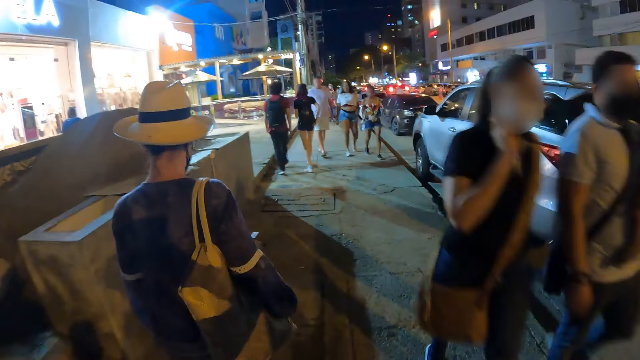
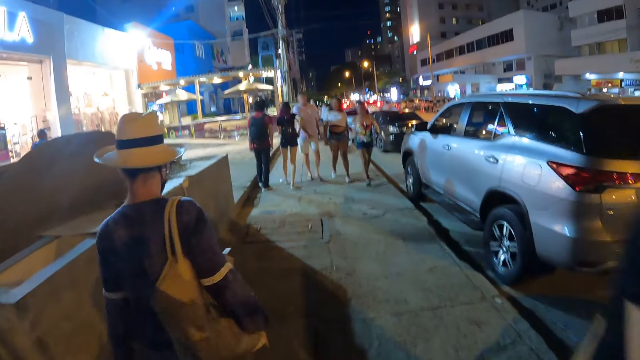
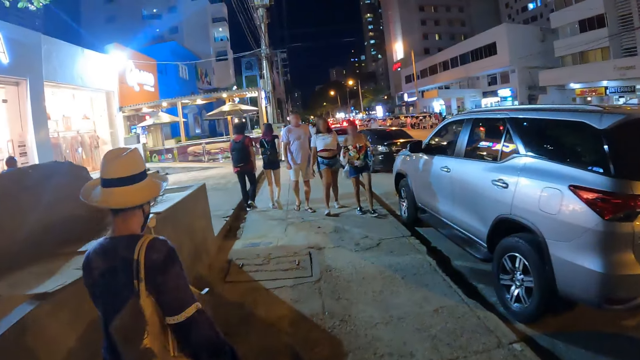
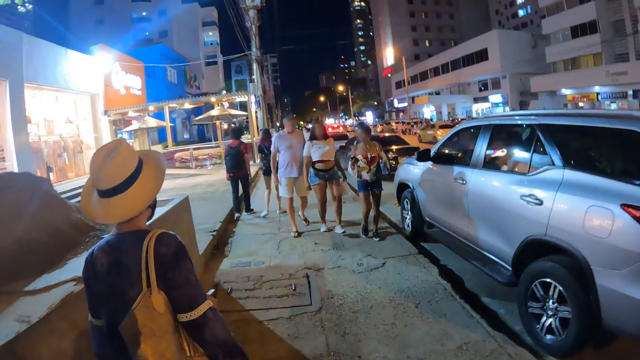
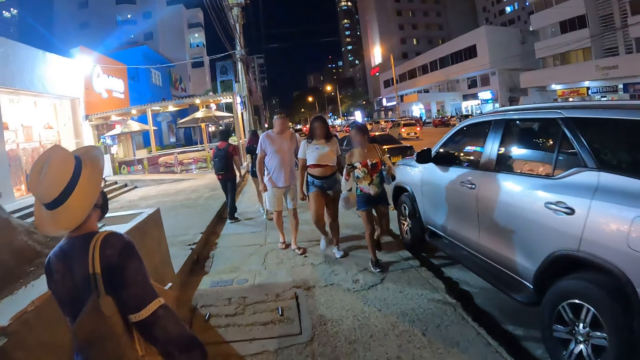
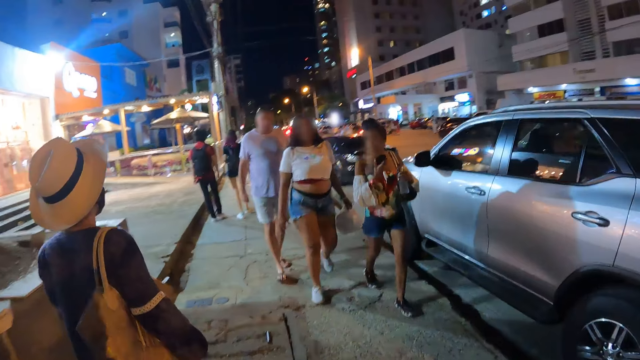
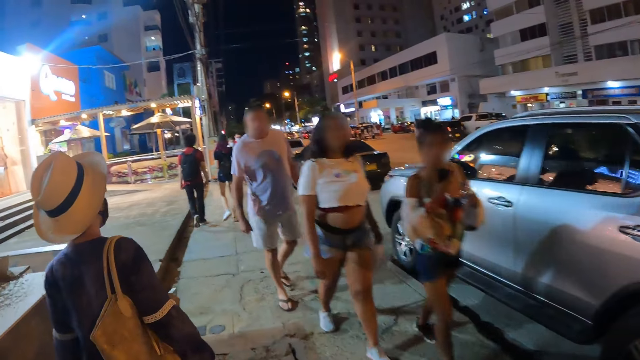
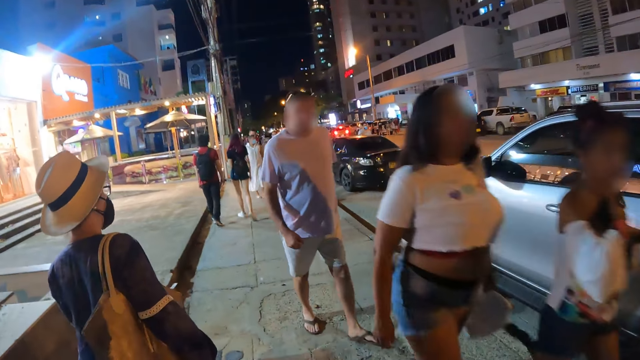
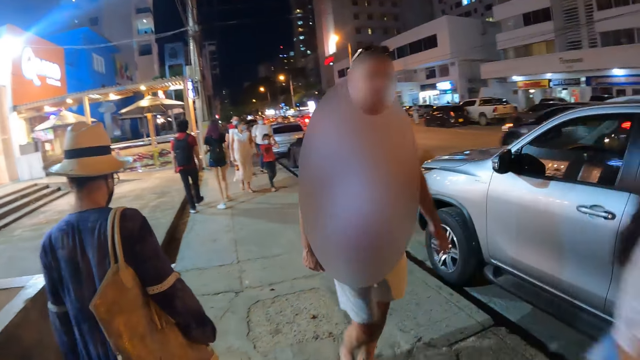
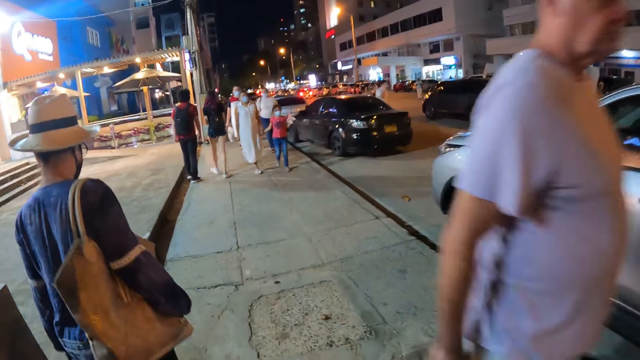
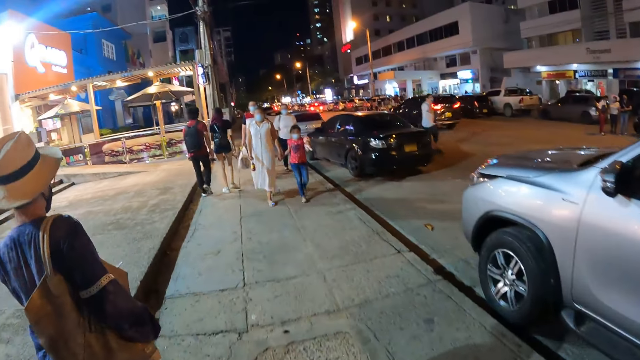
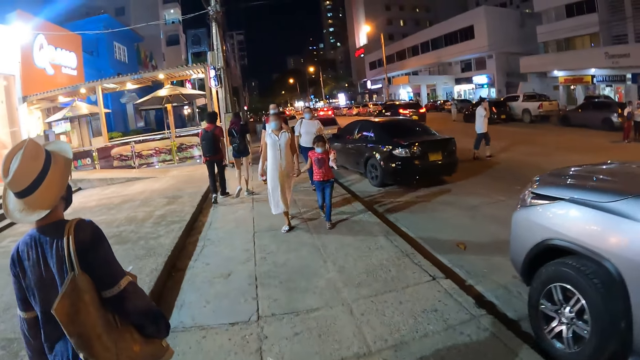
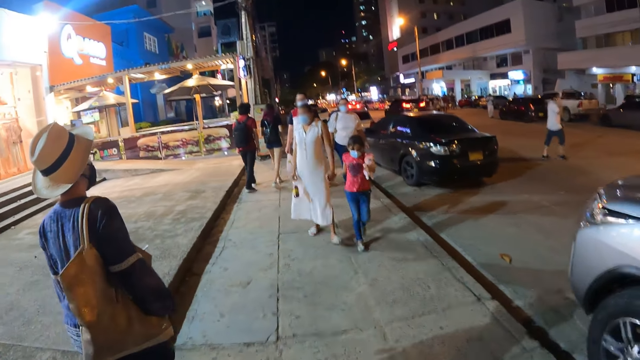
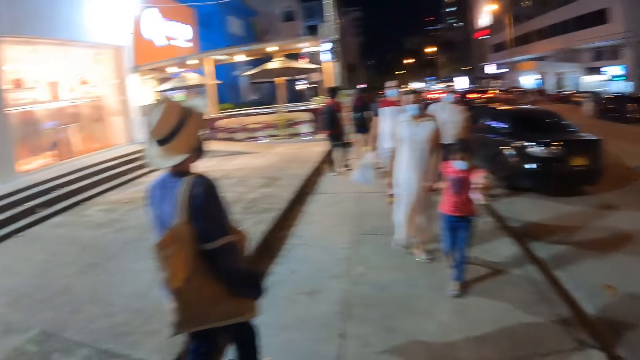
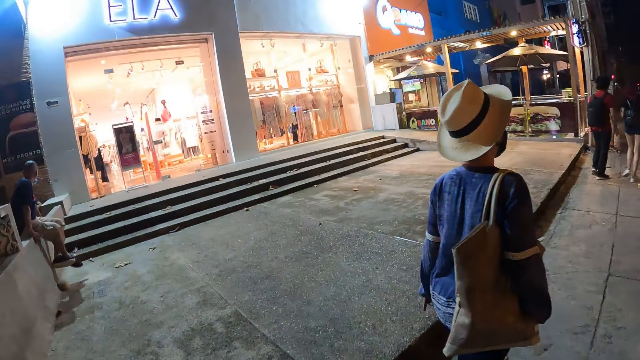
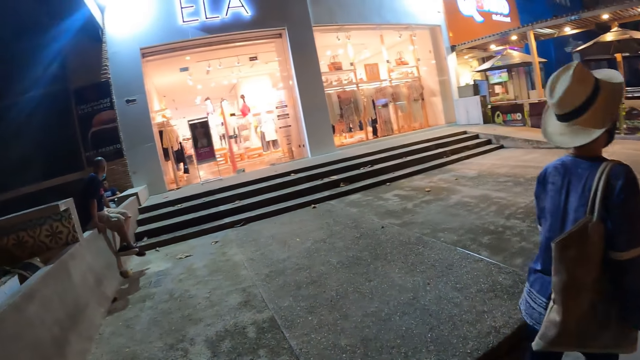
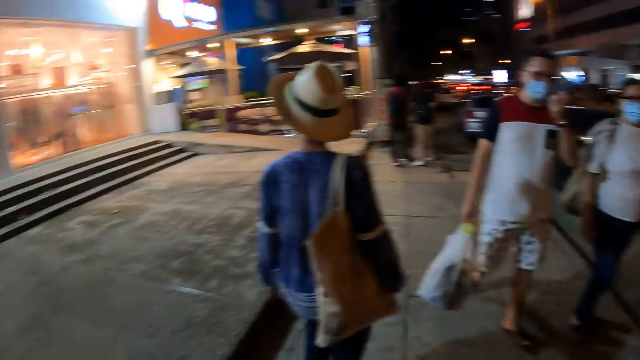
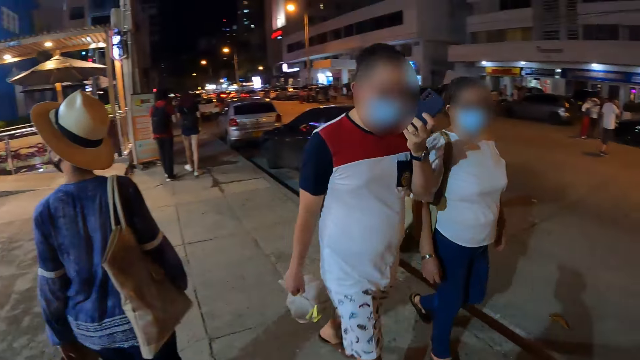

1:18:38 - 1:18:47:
The camera wearer walks past a man. They walk past a woman and another man. They walk past a group of people.

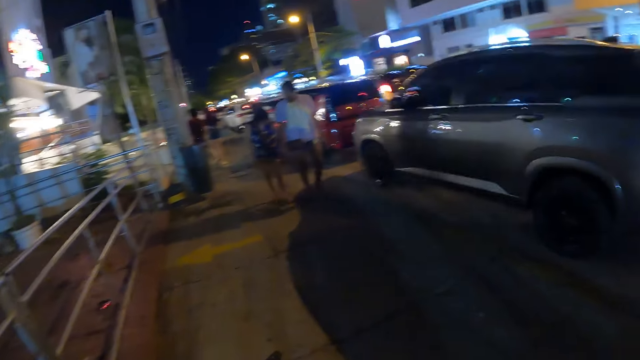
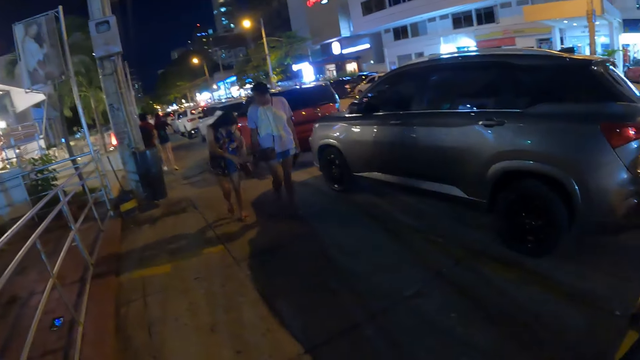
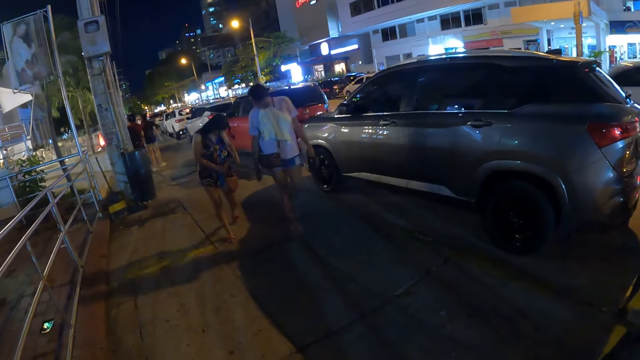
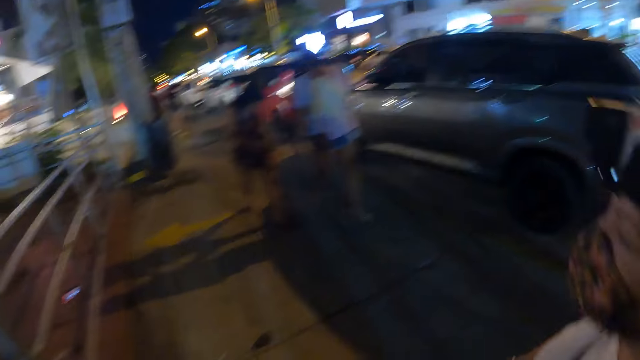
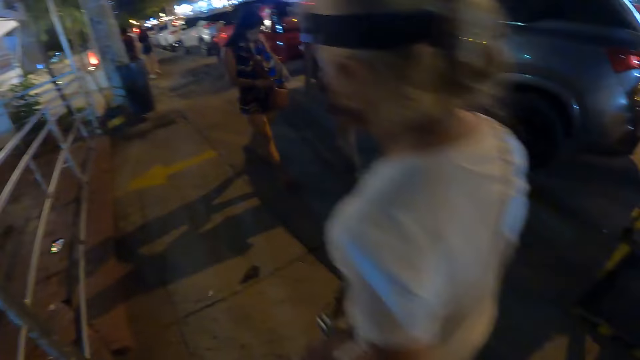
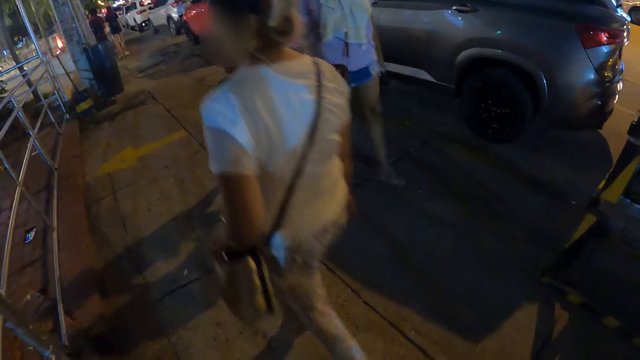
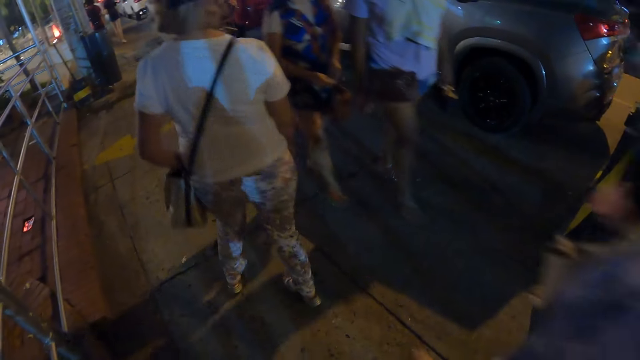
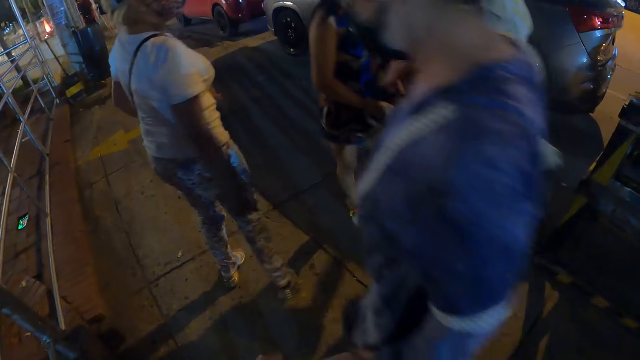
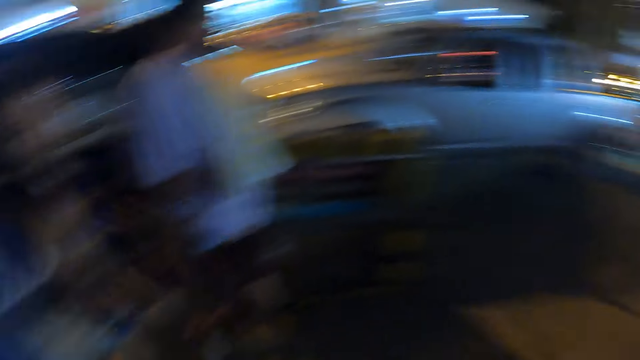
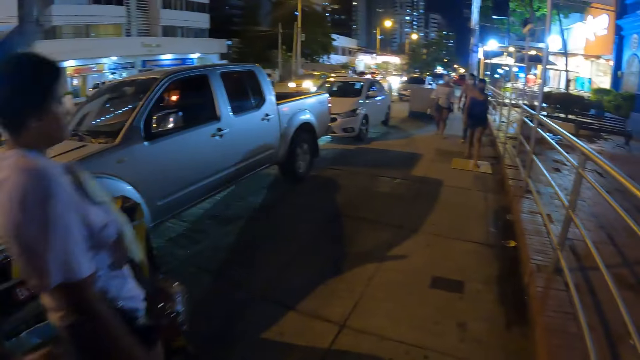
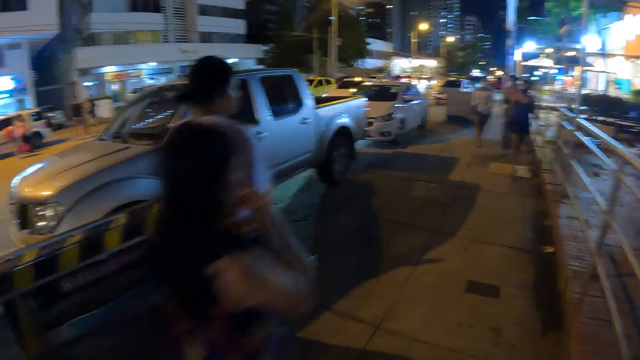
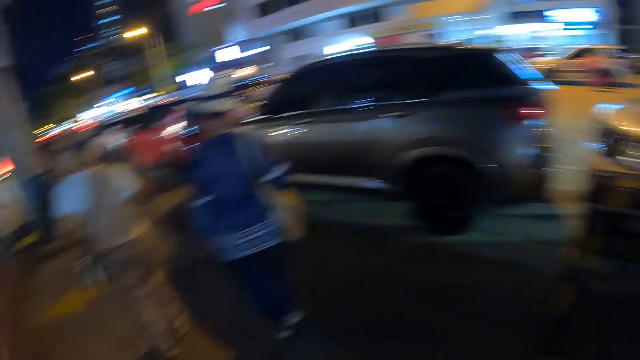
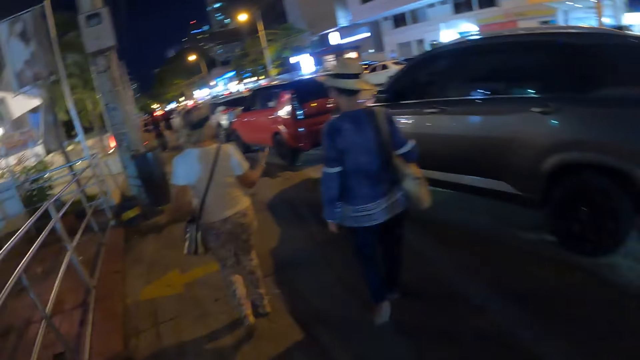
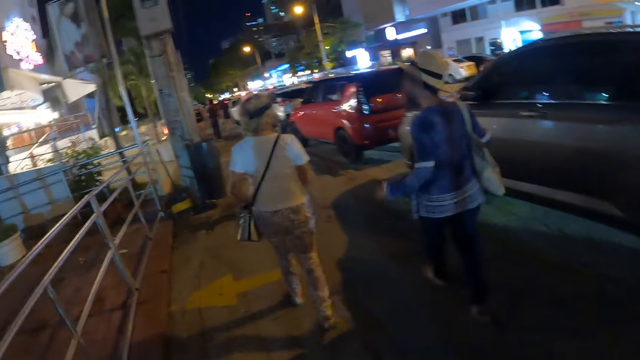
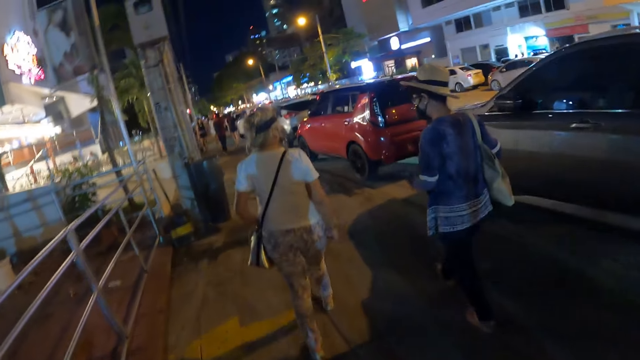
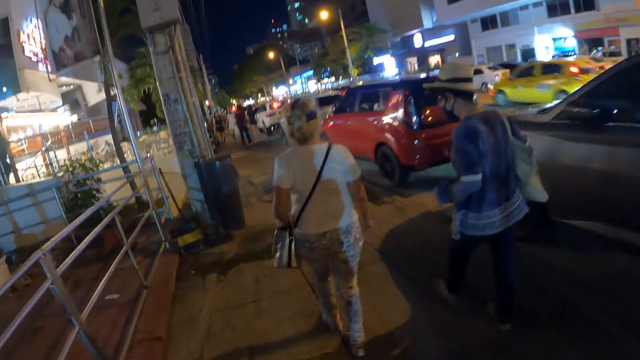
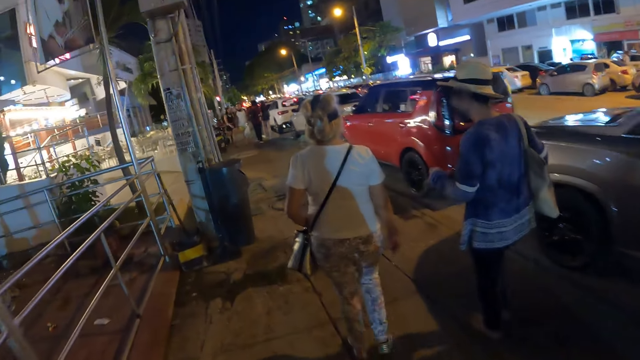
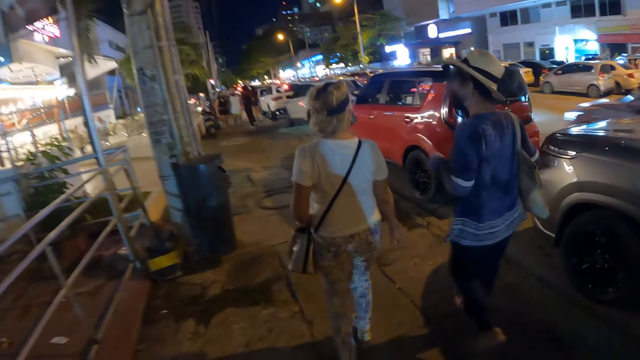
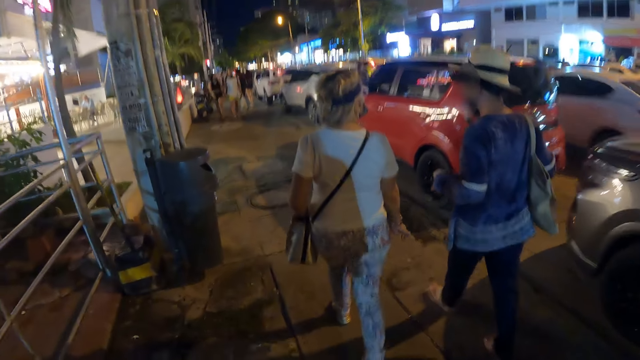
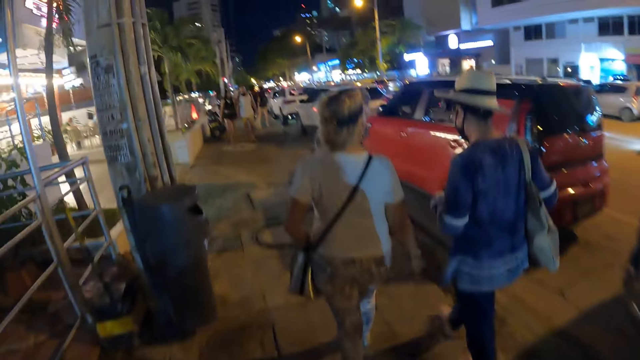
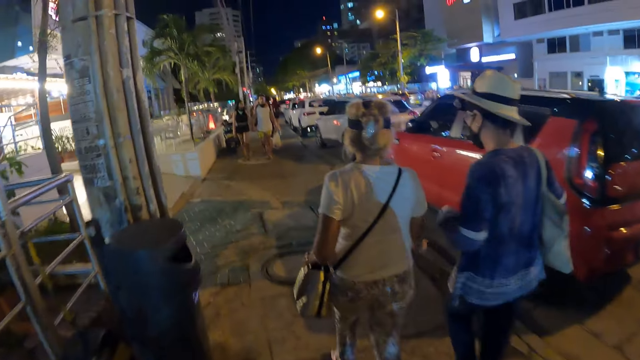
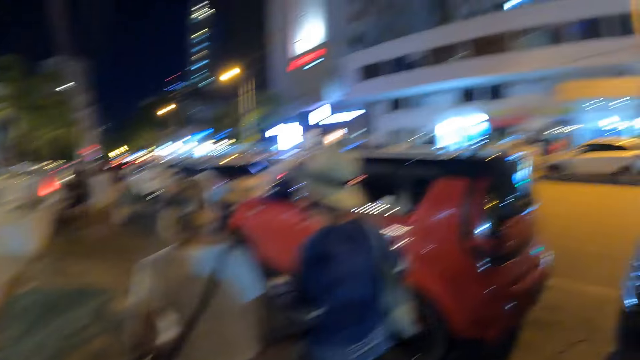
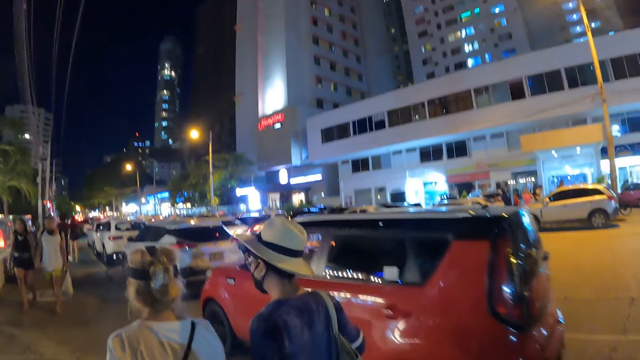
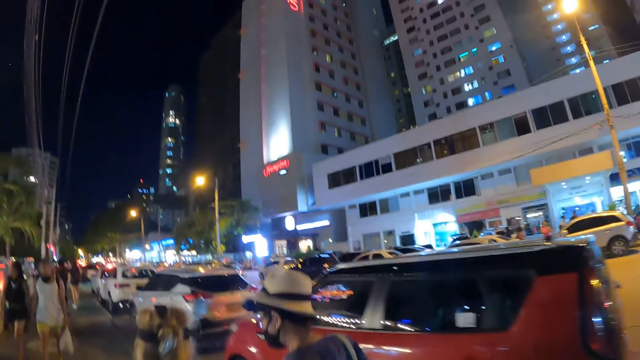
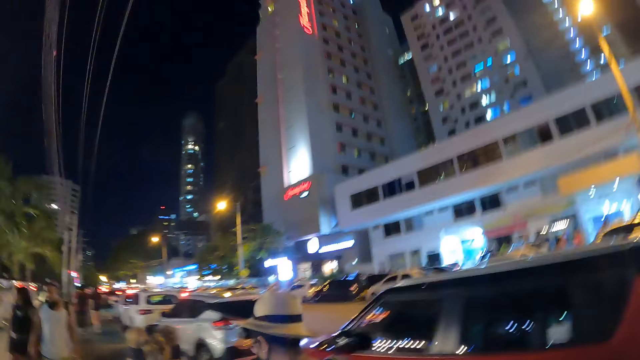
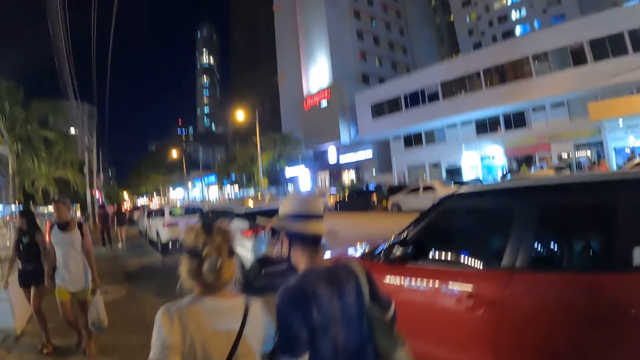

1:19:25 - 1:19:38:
The woman walks past the camera wearer. Another woman walks past the camera wearer. Another woman walks past the camera wearer. Another woman walks past the camera wearer.
